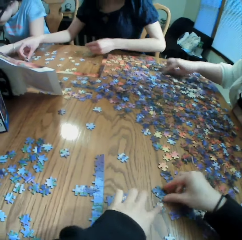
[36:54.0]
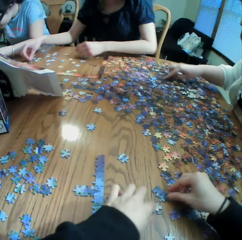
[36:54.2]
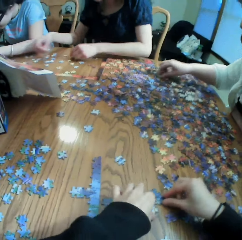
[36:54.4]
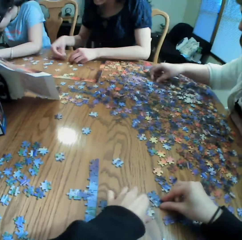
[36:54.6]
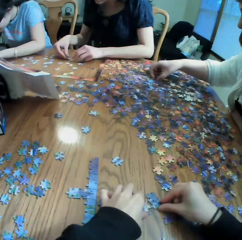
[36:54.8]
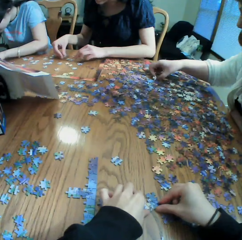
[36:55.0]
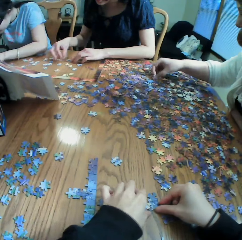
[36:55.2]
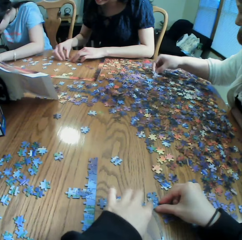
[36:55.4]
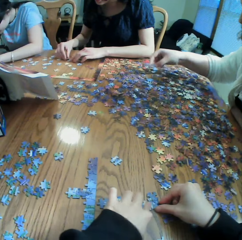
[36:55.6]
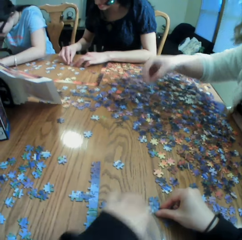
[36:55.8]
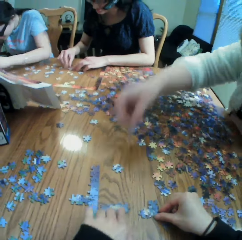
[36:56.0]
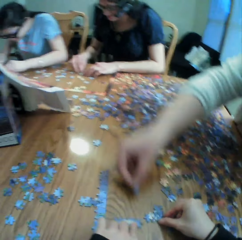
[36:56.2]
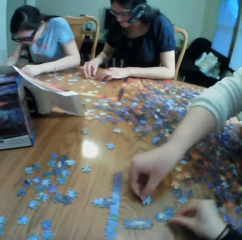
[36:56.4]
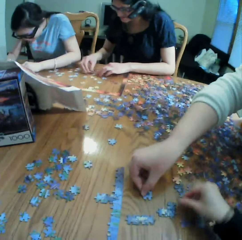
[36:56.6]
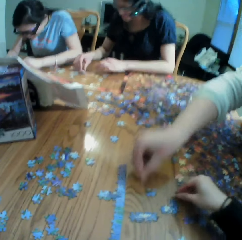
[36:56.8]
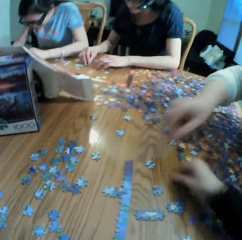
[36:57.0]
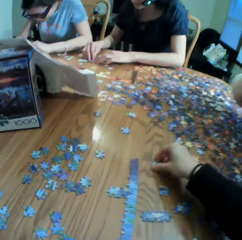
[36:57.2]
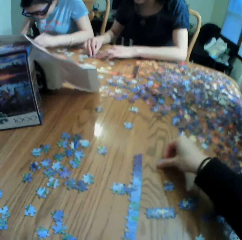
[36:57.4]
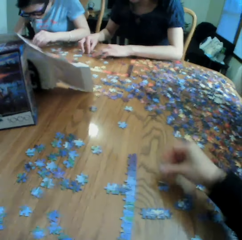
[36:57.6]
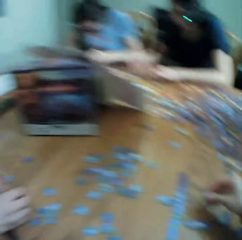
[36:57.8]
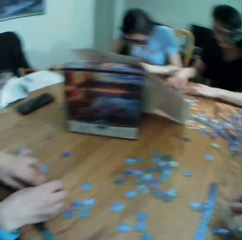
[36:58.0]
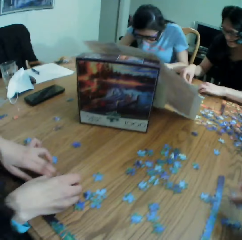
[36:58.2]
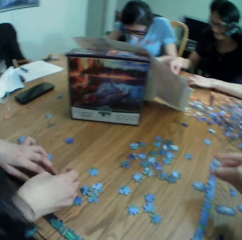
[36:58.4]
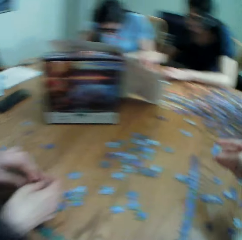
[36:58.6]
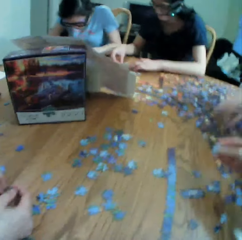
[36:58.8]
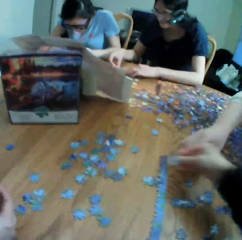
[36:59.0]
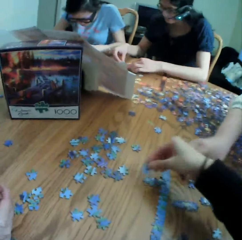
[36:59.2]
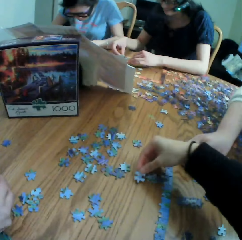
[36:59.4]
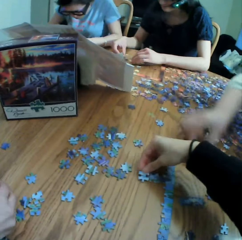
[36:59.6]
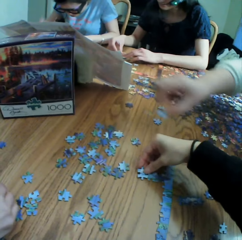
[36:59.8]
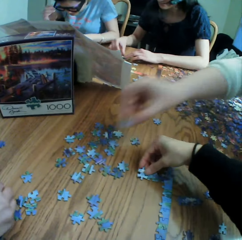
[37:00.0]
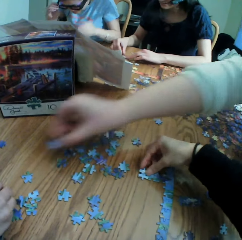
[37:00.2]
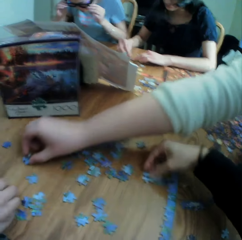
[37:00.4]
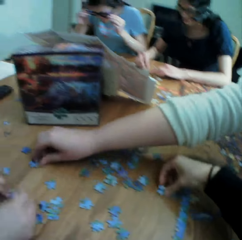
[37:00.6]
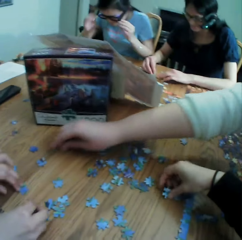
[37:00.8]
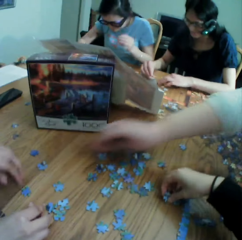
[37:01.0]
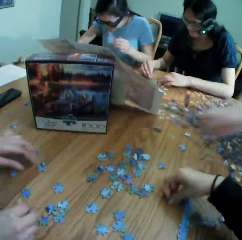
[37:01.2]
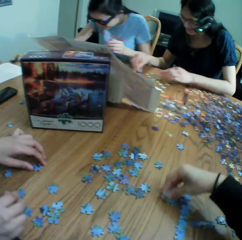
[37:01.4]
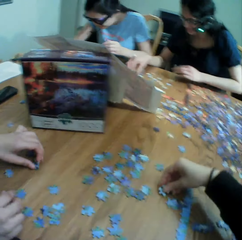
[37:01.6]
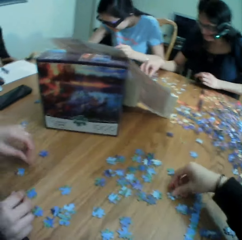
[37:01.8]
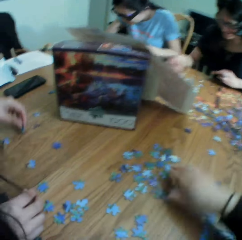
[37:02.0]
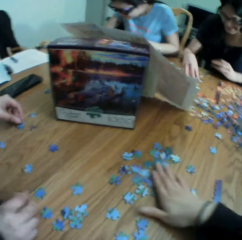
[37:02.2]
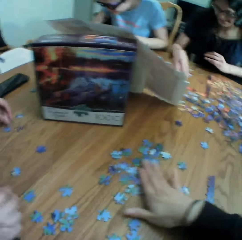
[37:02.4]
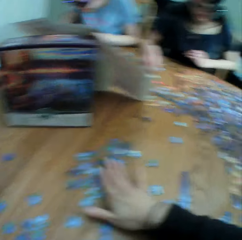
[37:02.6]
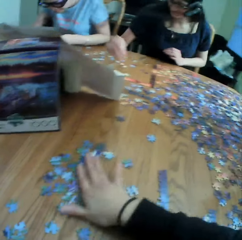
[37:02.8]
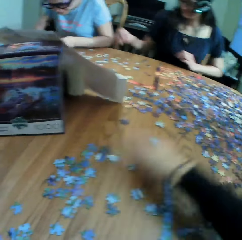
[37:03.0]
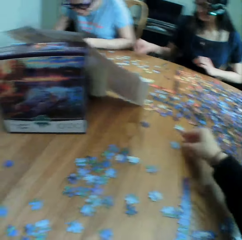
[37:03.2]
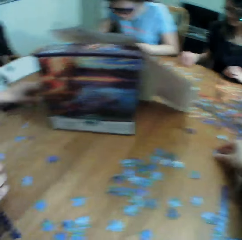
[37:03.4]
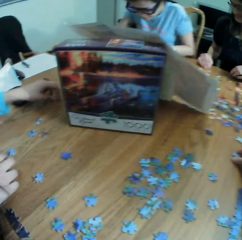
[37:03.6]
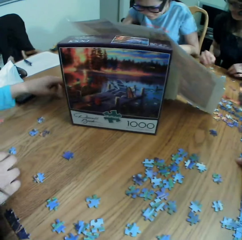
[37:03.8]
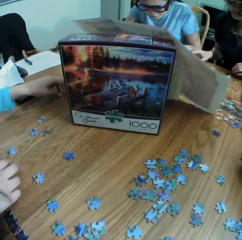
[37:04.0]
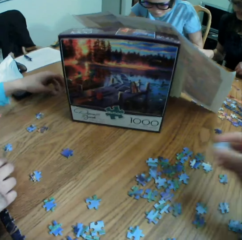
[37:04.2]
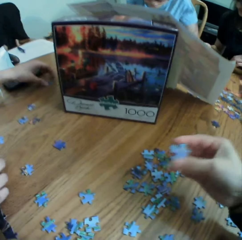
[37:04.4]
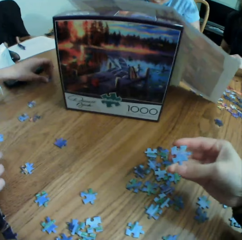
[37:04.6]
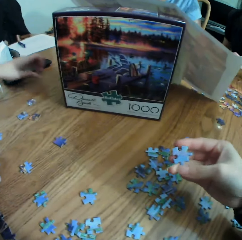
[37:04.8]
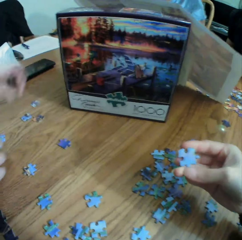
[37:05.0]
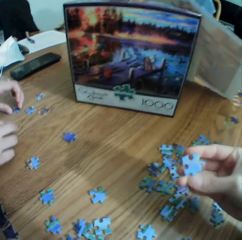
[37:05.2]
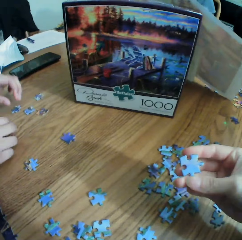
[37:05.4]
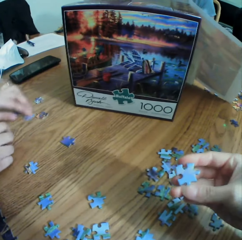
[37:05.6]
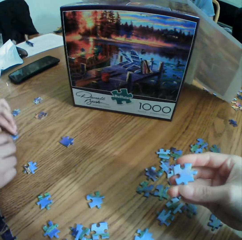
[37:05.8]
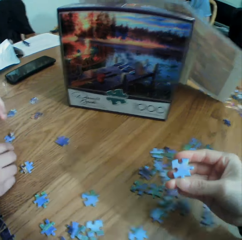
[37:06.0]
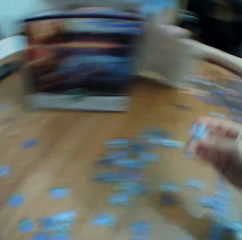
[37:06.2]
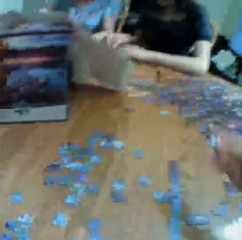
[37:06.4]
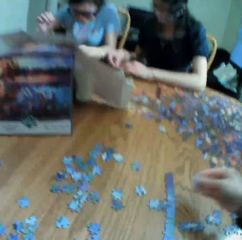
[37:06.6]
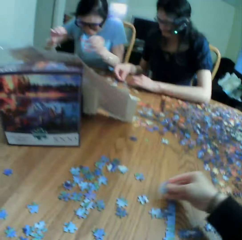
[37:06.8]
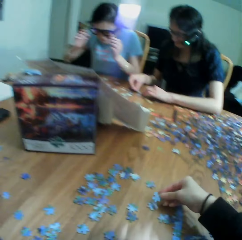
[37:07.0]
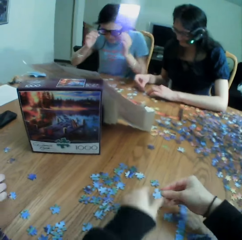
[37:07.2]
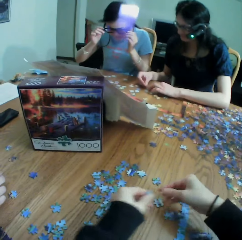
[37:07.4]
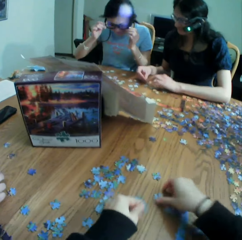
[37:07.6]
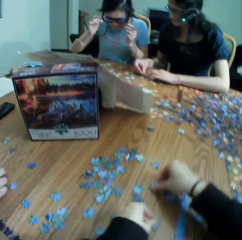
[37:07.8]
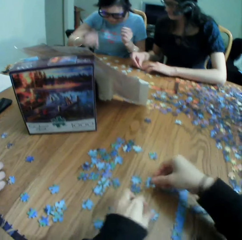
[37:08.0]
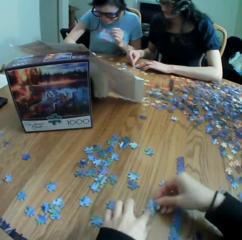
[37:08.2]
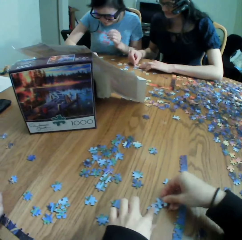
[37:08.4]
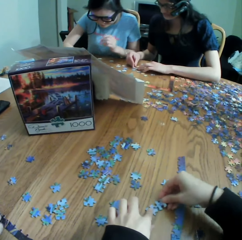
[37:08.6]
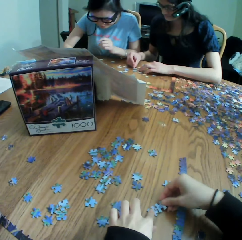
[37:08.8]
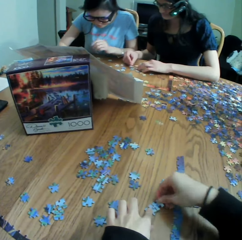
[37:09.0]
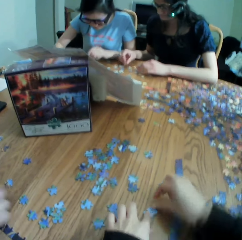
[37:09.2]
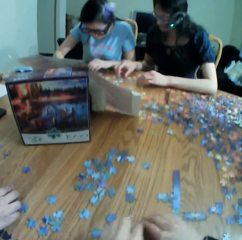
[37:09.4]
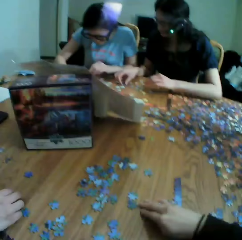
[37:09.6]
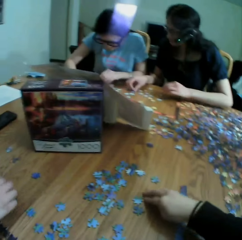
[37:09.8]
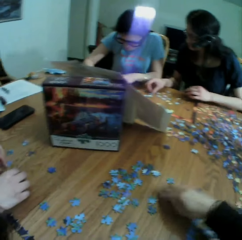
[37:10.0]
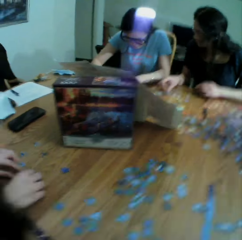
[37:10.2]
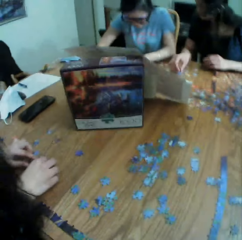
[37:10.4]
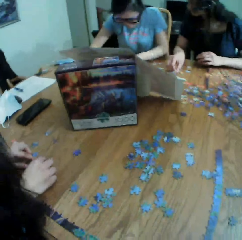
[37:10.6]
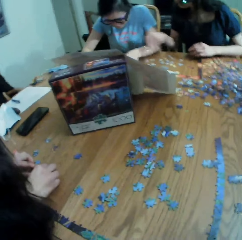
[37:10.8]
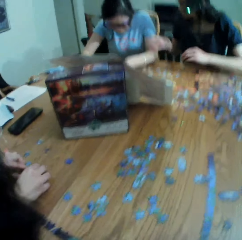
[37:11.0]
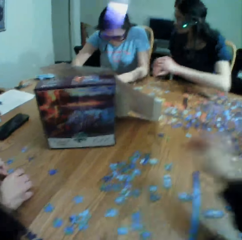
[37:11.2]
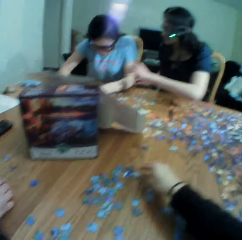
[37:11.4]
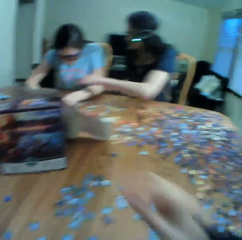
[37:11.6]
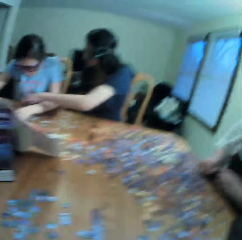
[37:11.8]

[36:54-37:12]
The camera wearer converses with the colleagues. The woman puts a puzzle on the table. The camera wearer picks up the puzzles on the table. They laugh with the colleagues. They play the jigsaw puzzle. They put the puzzle on the table. They talk to the colleagues. They move the puzzles on the table. They look at the puzzle on hand. They put the puzzle on the table. They take the puzzle from the right hand. They converse with the colleagues, join the puzzles and play the jigsaw puzzle. They move the puzzles on the table. They touch the camera.

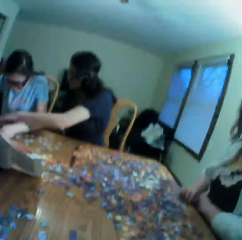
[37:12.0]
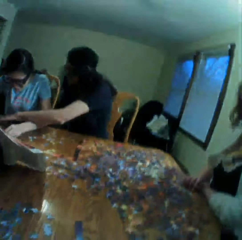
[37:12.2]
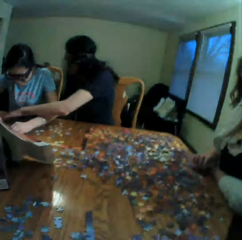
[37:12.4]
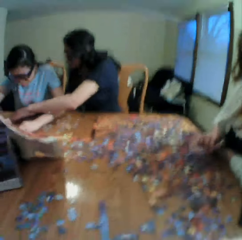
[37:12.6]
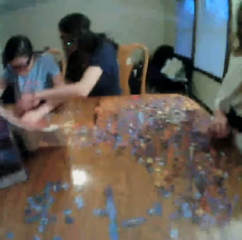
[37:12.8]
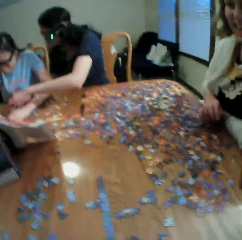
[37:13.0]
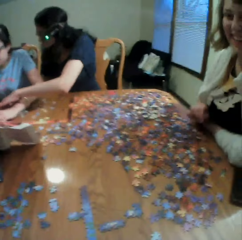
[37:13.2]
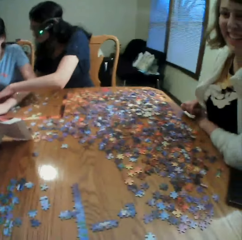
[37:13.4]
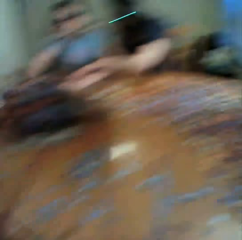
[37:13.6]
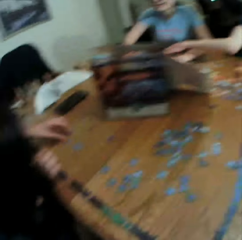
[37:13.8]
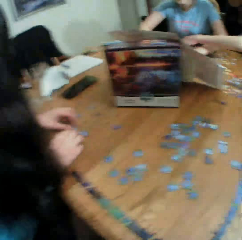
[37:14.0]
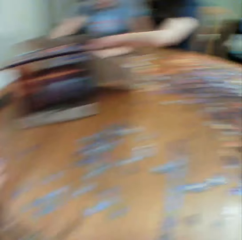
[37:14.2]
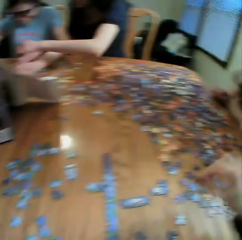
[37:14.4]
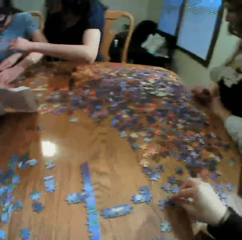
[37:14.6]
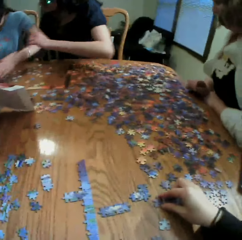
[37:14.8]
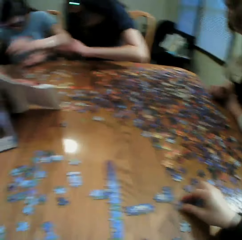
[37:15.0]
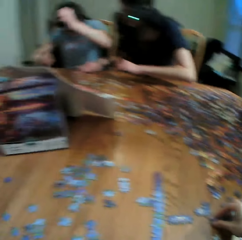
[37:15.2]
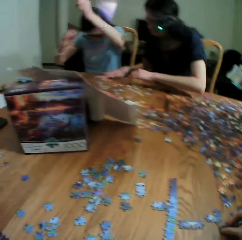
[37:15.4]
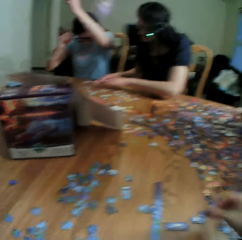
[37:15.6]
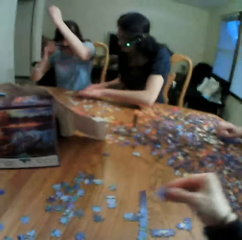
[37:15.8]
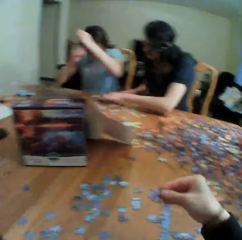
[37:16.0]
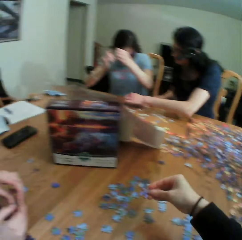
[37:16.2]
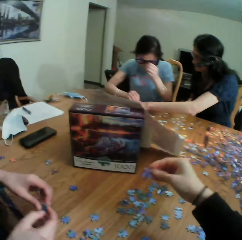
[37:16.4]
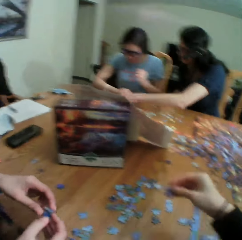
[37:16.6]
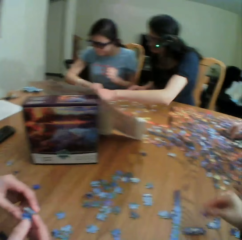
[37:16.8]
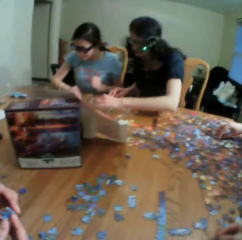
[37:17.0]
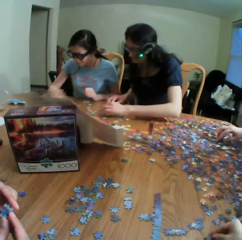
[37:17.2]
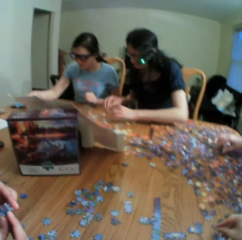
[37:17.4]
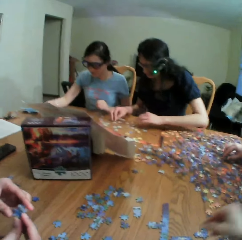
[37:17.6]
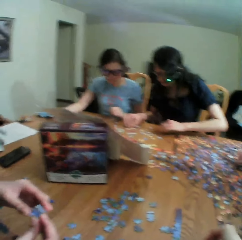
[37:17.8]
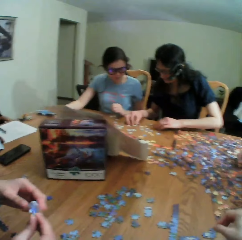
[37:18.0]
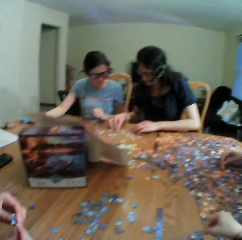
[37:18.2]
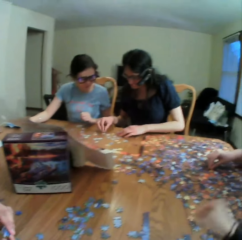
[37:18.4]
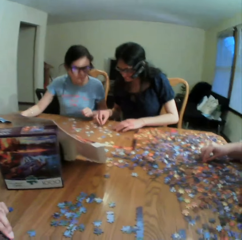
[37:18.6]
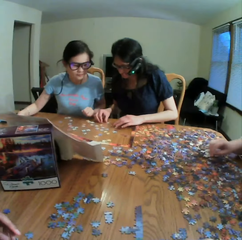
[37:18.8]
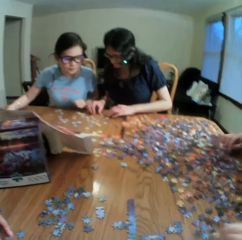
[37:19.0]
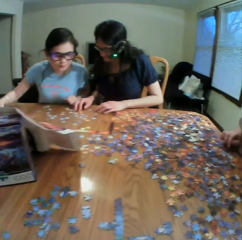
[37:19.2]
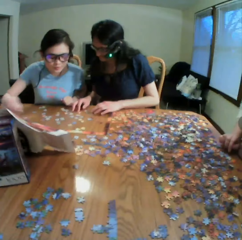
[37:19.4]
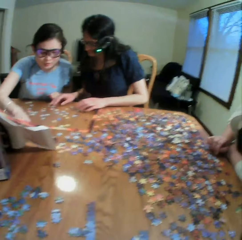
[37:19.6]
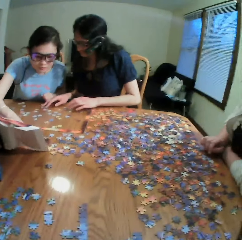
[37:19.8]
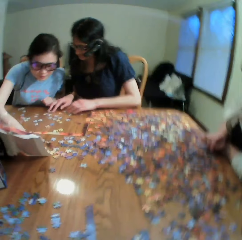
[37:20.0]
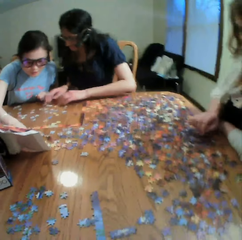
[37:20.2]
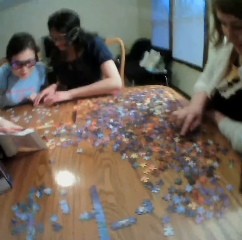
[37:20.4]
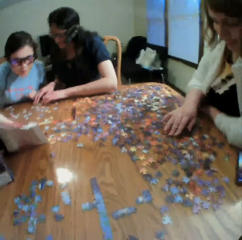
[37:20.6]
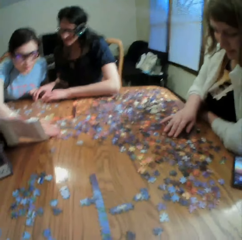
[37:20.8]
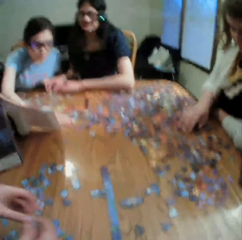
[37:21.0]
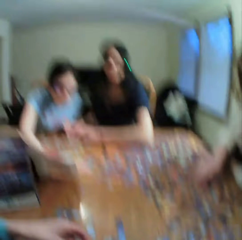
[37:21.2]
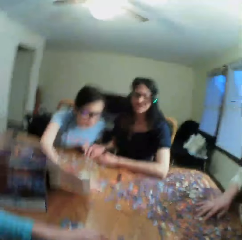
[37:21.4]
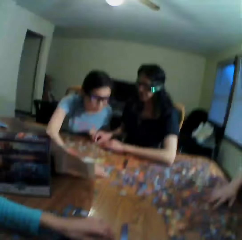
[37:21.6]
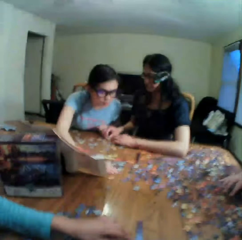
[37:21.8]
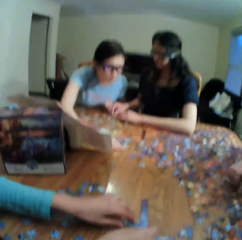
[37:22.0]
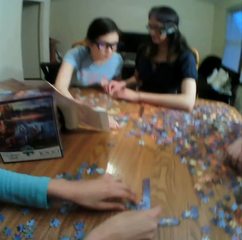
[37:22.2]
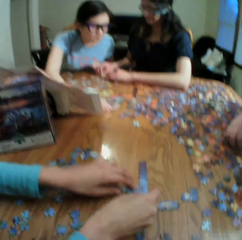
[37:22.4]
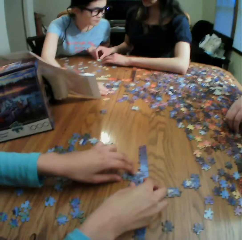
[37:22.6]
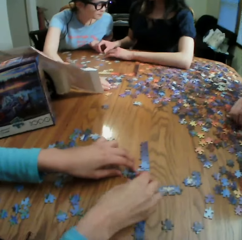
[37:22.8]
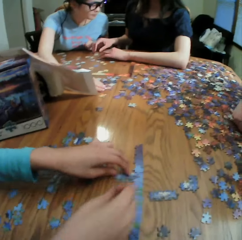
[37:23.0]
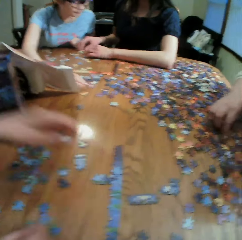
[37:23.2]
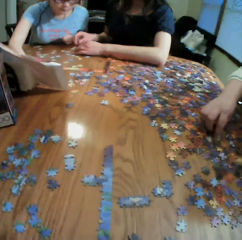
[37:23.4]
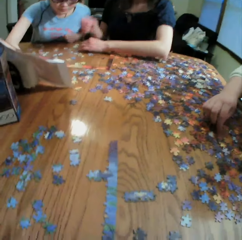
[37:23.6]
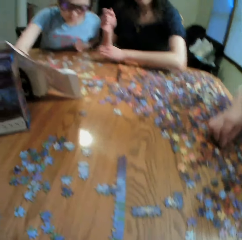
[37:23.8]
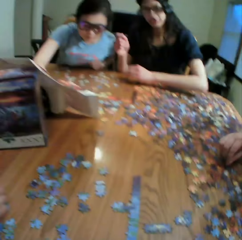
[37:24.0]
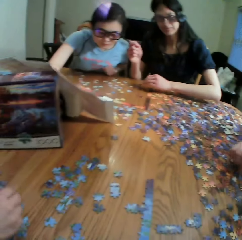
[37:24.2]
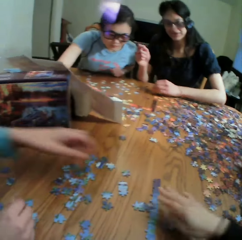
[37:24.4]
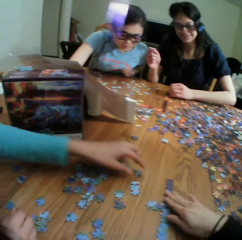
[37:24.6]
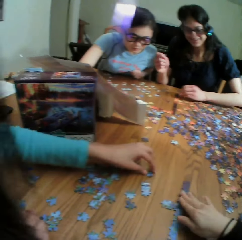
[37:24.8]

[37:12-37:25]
The camera wearer takes a puzzle. They talk. They look at the colleagues. They look at the table. They take a puzzle. They talk again and touch the jigsaw clipart. They move the puzzle on the hand. They put the puzzle on the table. They look at the box. They turn the puzzles on the table. They look at the table. They converse with a woman. They look at the puzzle. The woman plays the jigsaw puzzle.
